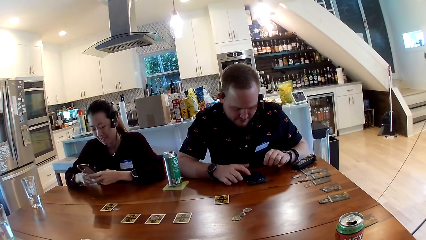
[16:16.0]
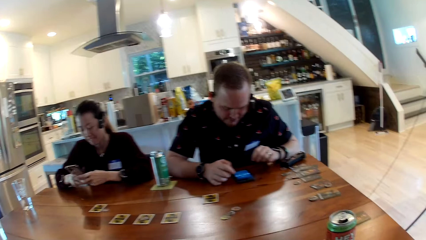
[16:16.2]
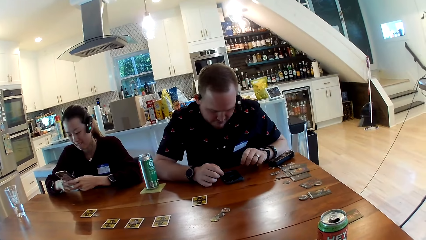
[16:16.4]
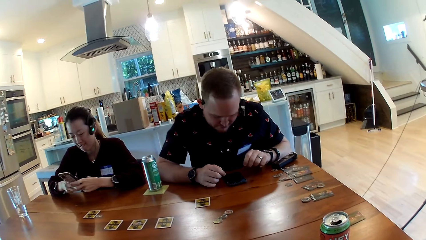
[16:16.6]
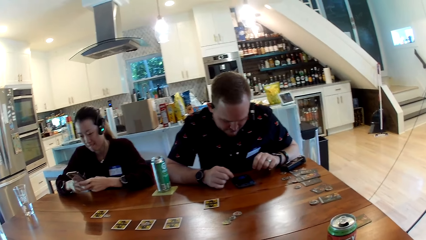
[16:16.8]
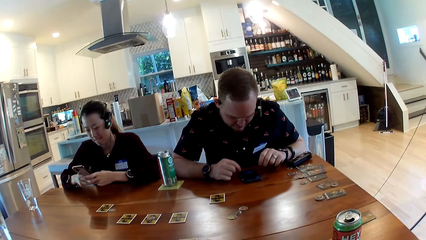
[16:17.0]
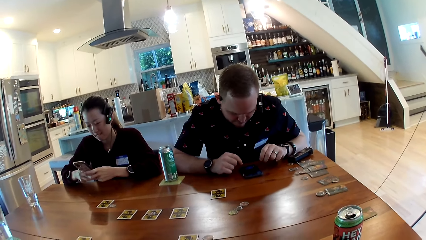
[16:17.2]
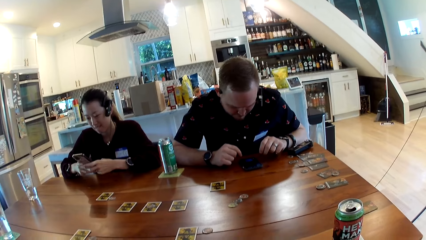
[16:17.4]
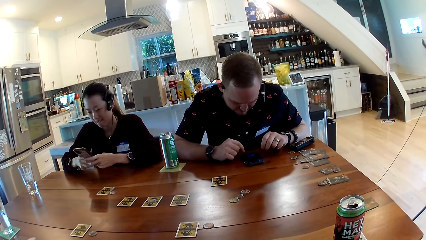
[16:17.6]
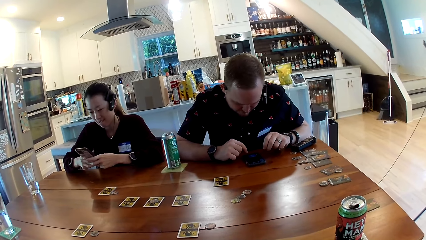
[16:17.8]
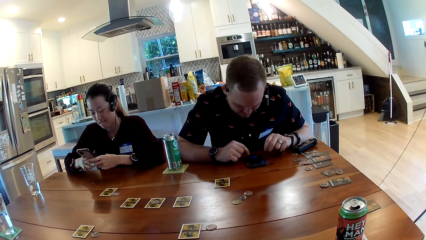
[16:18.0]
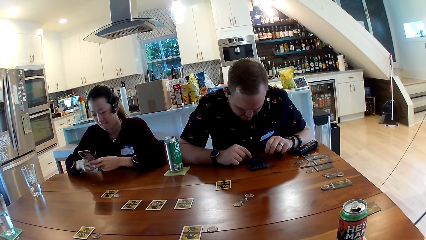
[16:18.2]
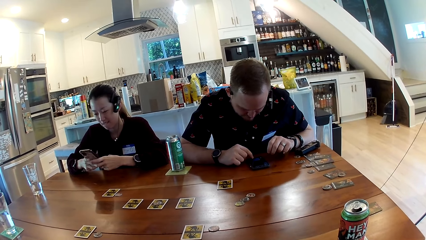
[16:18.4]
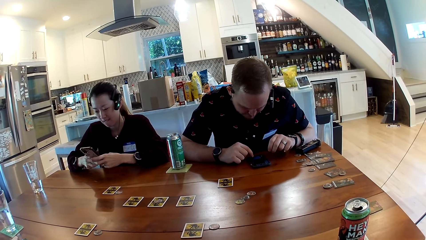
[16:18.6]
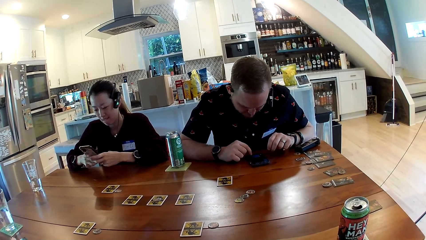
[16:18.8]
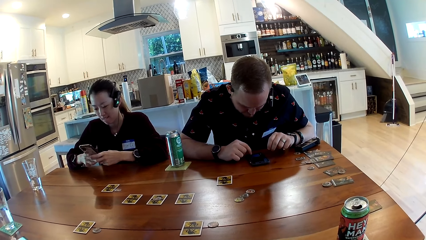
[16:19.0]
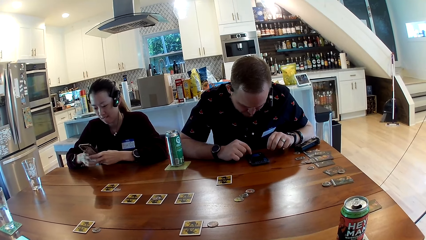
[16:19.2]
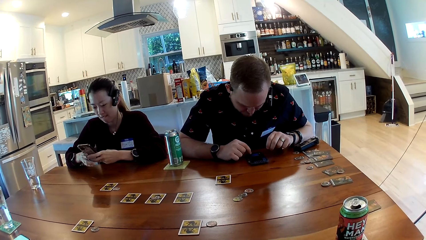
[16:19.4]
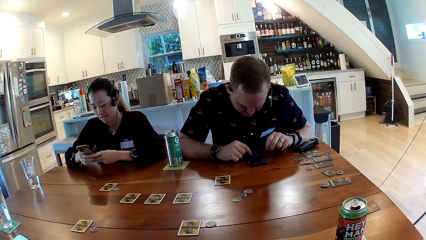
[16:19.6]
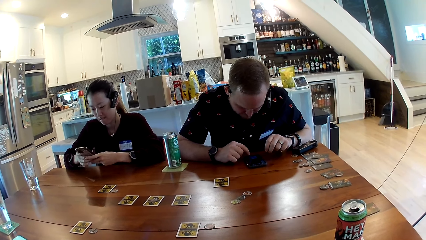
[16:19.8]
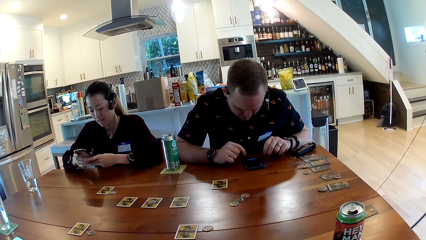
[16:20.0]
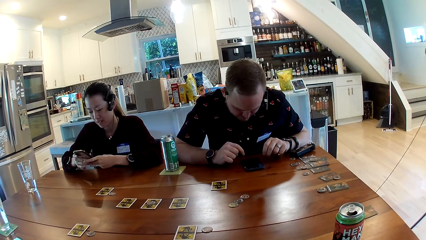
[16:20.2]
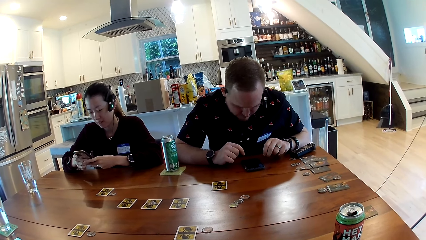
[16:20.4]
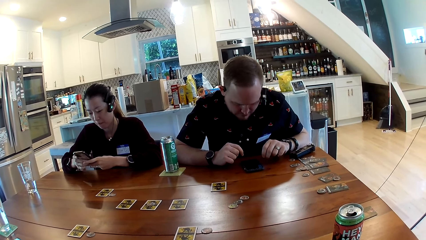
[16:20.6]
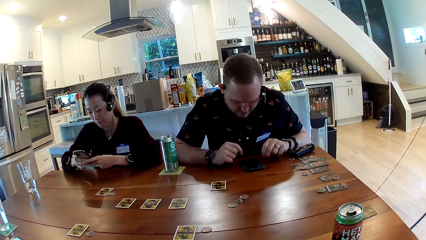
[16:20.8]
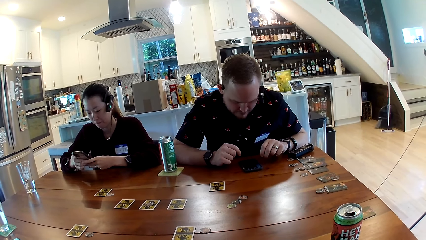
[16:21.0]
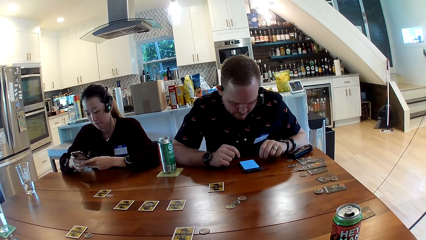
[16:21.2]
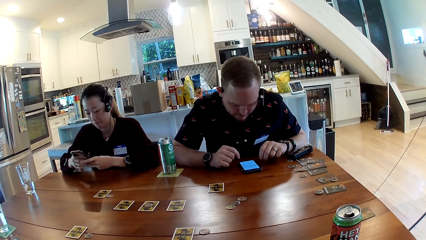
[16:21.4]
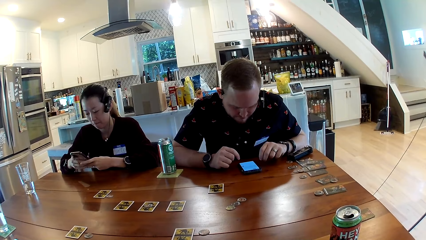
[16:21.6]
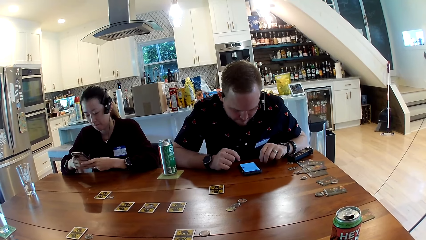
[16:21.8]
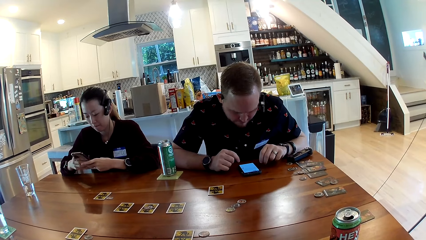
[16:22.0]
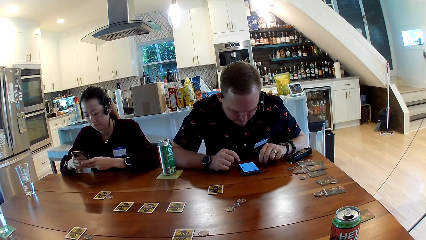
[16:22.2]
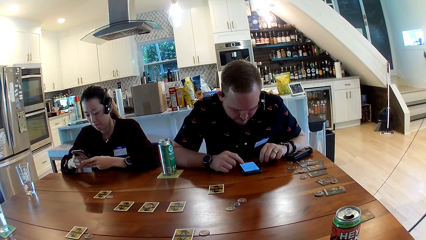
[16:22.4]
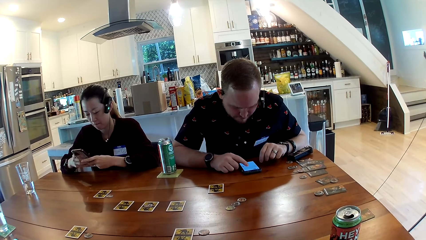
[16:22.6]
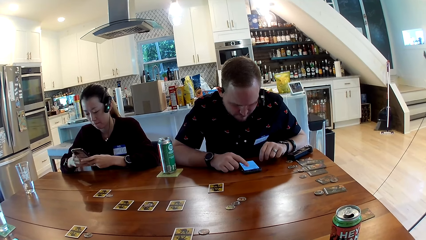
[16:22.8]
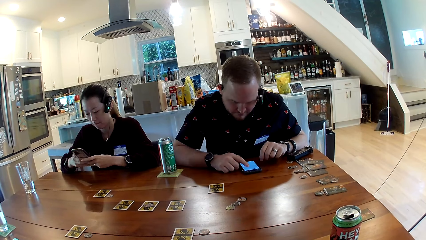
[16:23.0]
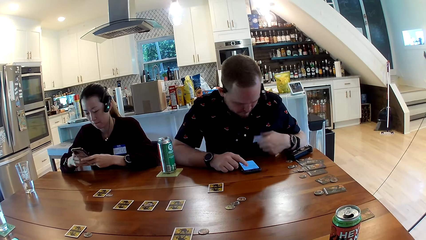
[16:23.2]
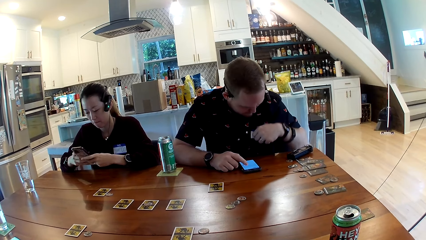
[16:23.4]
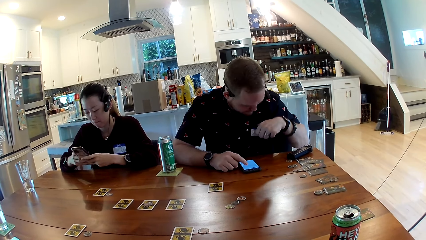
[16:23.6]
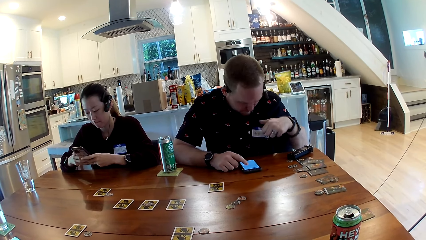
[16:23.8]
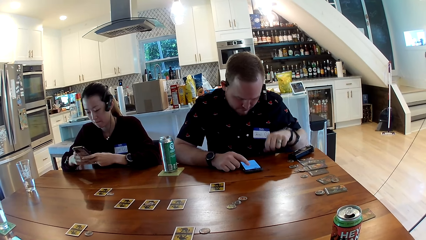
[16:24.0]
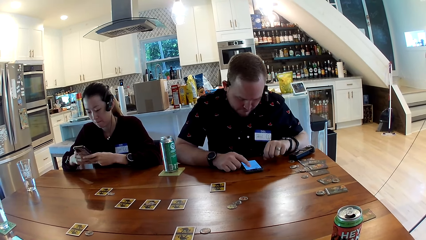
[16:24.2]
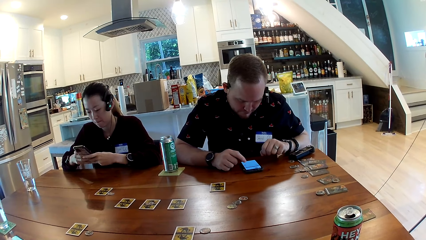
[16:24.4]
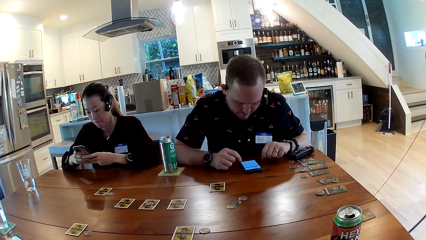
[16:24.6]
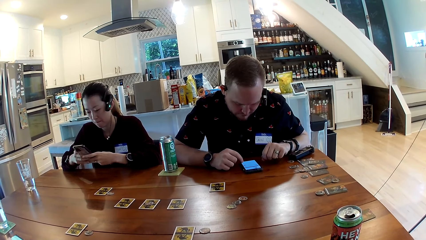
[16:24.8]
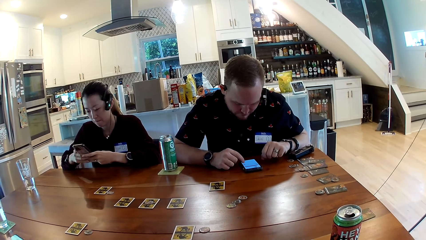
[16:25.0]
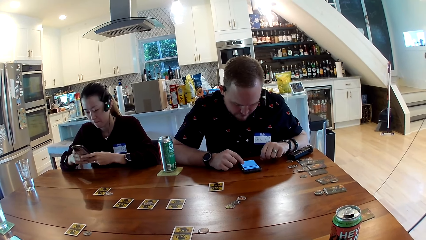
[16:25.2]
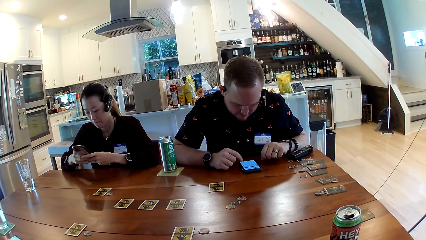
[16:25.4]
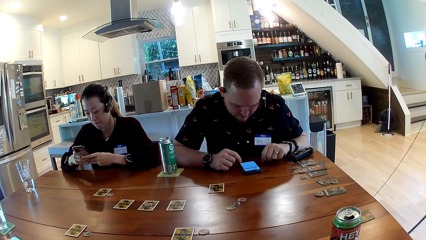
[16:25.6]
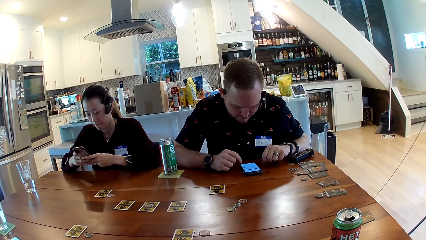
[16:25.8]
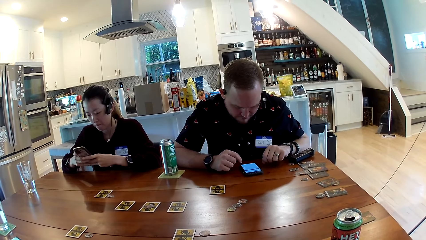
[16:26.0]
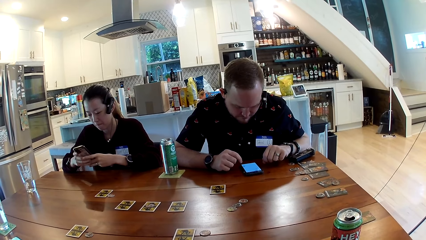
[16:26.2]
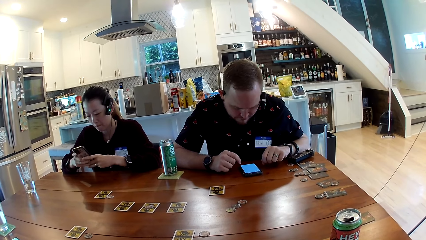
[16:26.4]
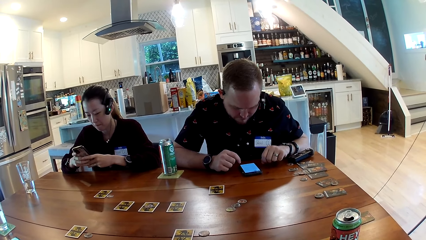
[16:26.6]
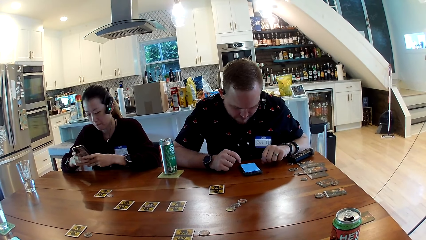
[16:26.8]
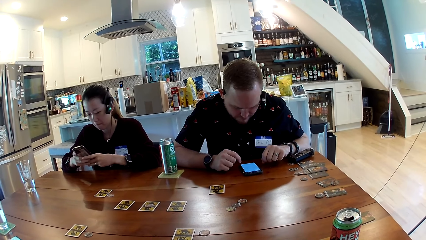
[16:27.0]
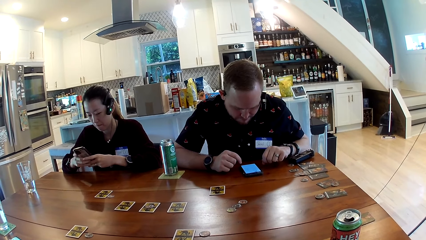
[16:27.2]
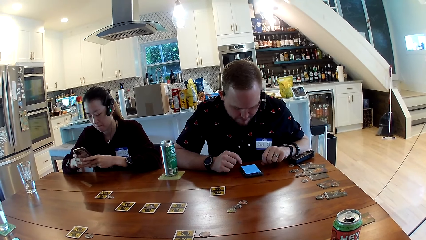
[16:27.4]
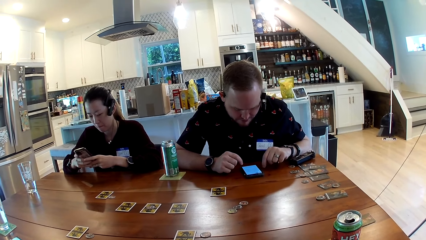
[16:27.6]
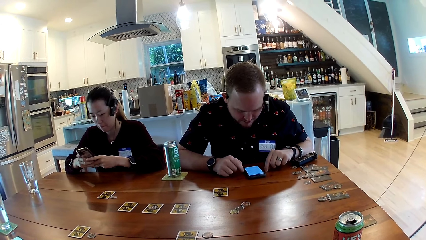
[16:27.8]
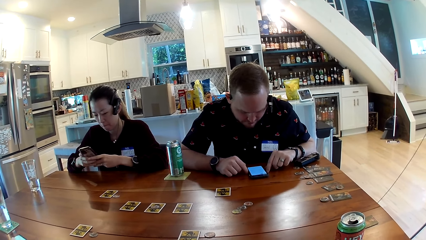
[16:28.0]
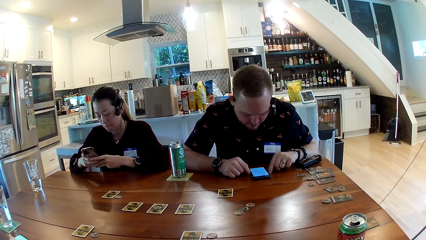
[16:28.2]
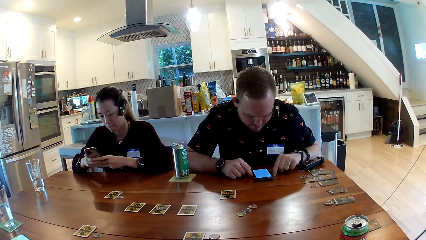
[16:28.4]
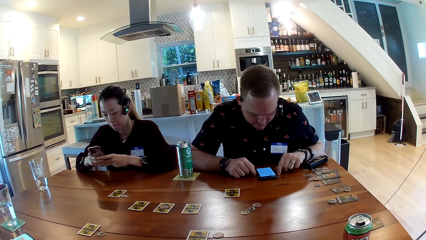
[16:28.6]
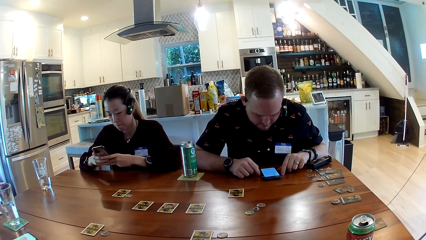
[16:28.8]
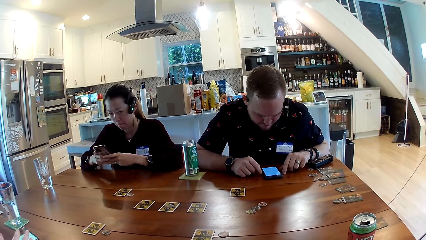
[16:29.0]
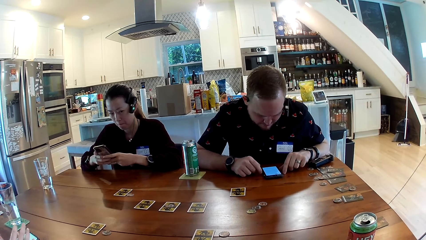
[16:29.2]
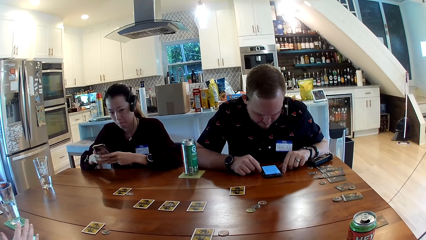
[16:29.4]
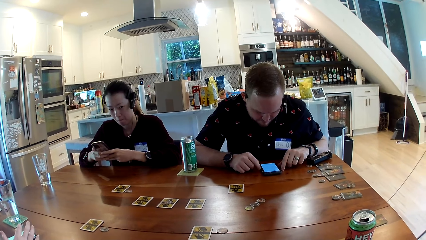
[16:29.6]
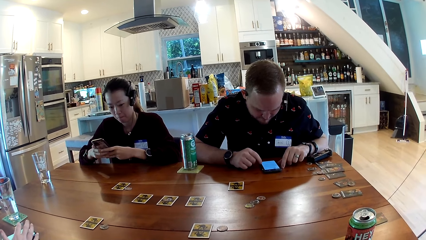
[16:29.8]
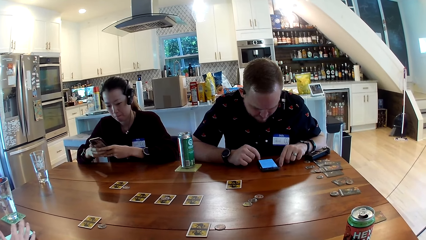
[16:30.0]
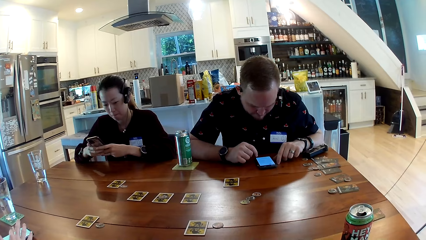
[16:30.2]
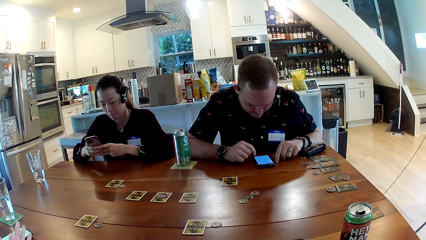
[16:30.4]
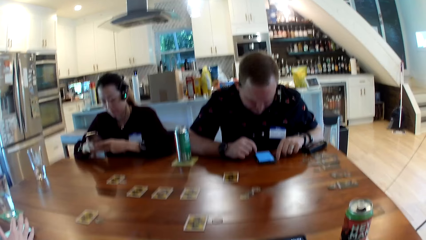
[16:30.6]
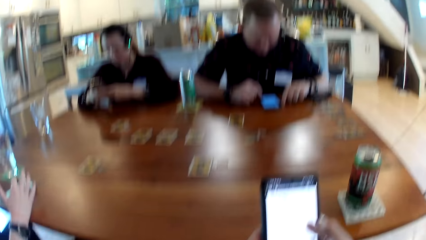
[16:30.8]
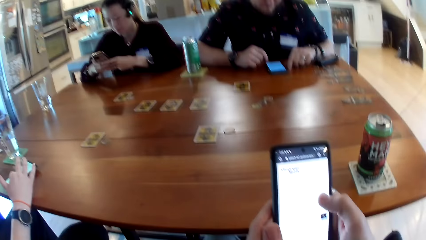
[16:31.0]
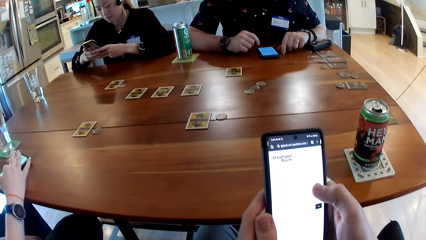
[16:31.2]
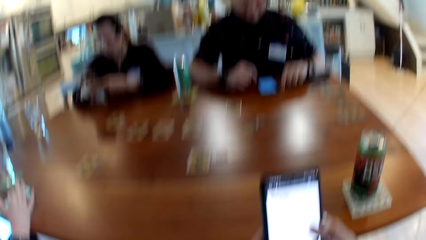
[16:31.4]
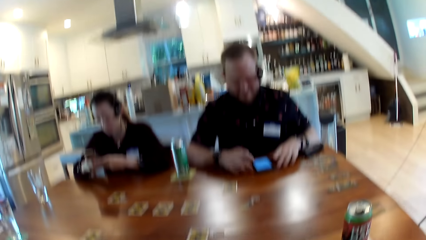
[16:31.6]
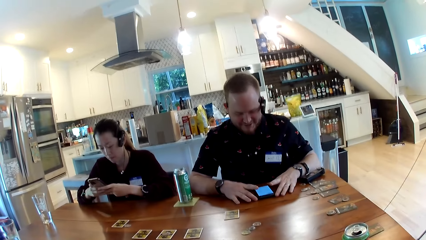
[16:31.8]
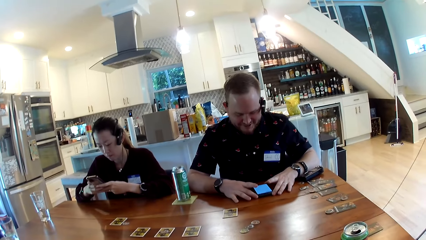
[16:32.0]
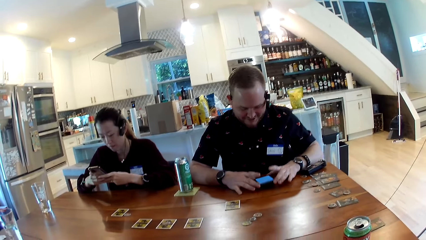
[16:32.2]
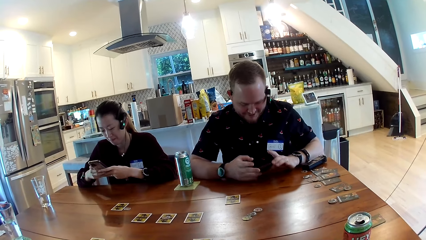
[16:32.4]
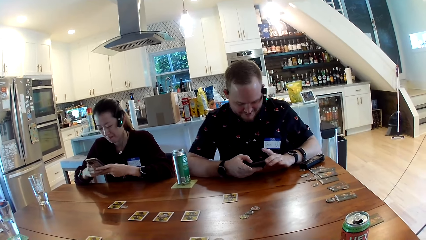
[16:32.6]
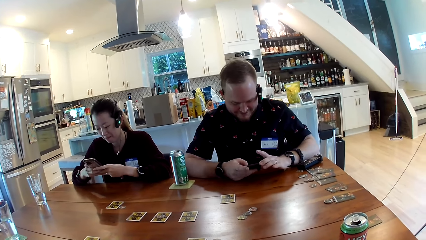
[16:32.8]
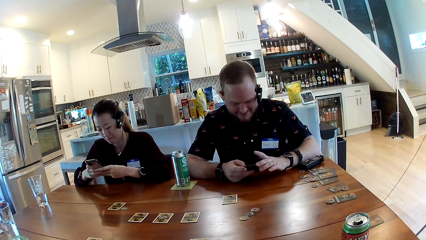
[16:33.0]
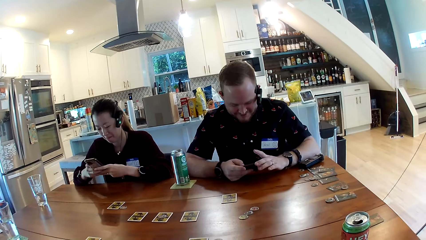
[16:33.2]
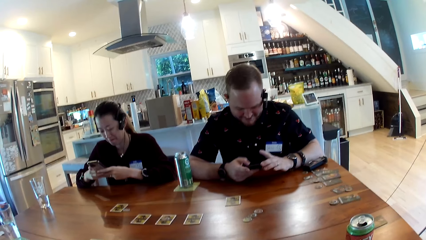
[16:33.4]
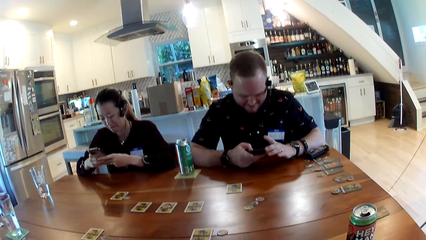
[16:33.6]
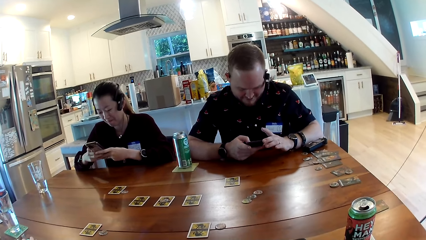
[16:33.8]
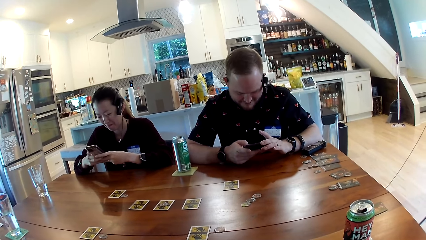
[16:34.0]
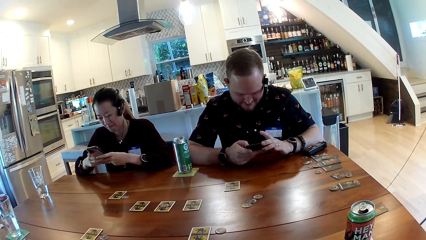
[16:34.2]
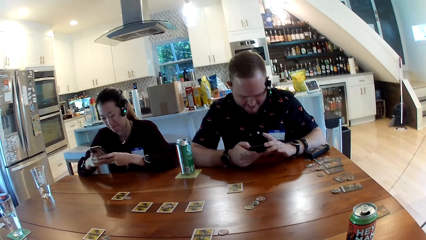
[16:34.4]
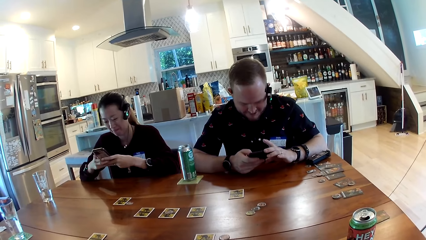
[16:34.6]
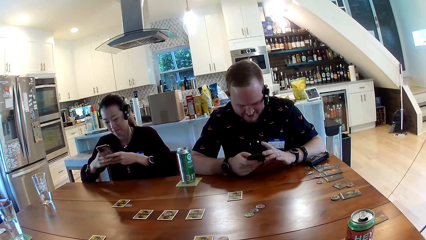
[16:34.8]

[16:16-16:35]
The man operates the phone with his right hand. A woman scrolls the phone. The man touches a tag on his chest with his left hand. Another woman operates her phone with her right hand. The camera wearer operates his phone with his right hand. The man takes his phone from the table with both hands. The first woman scrolls the phone. The man operates his phone with his right hand.
